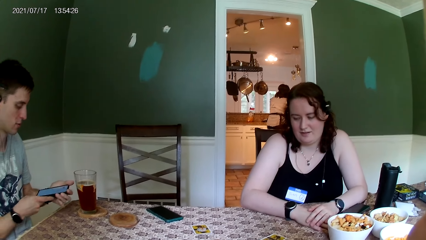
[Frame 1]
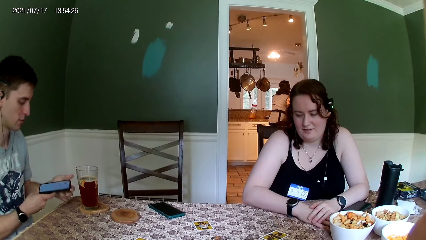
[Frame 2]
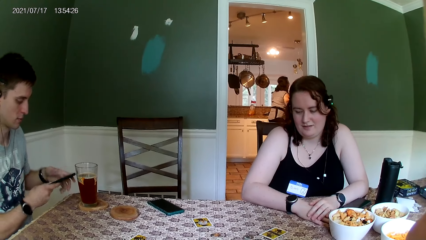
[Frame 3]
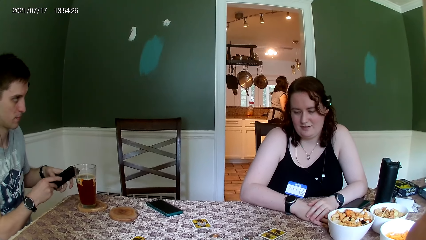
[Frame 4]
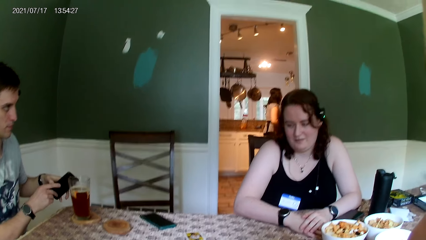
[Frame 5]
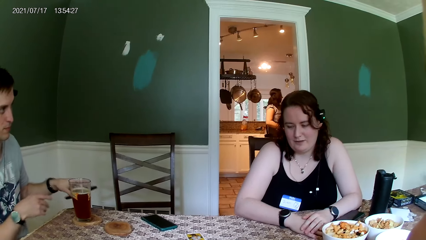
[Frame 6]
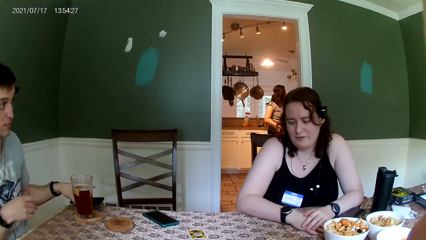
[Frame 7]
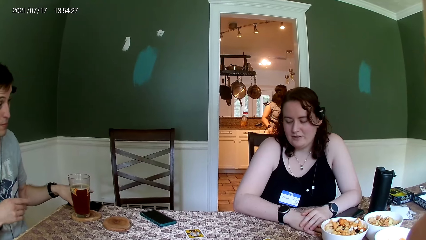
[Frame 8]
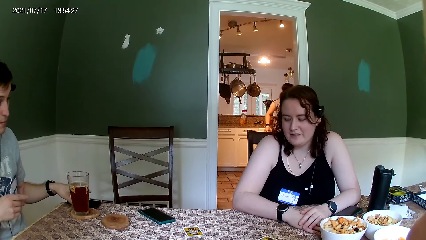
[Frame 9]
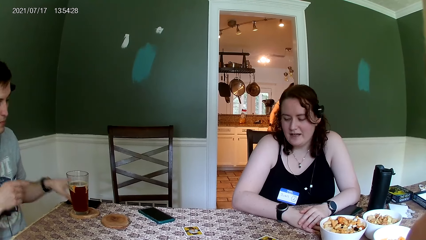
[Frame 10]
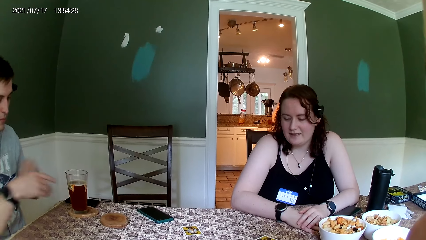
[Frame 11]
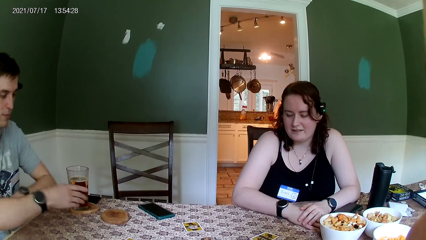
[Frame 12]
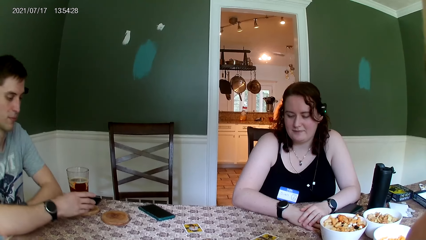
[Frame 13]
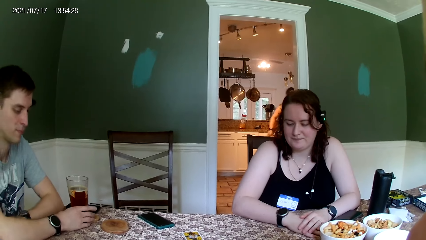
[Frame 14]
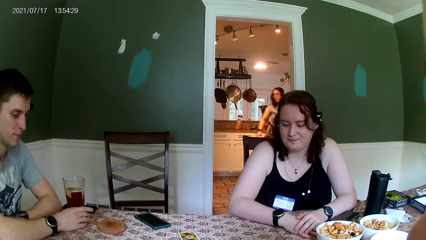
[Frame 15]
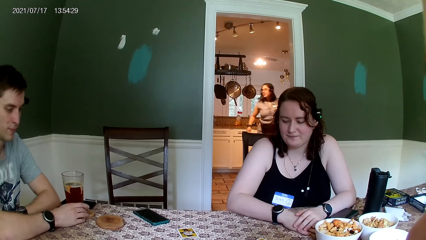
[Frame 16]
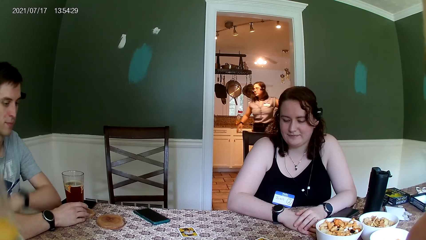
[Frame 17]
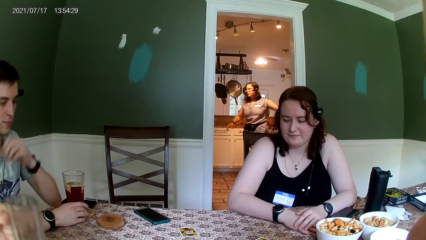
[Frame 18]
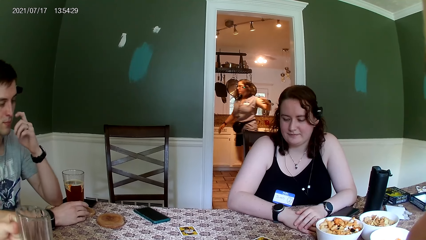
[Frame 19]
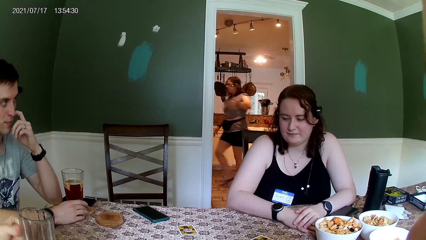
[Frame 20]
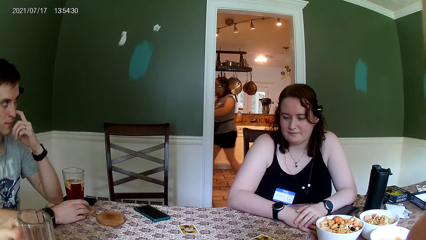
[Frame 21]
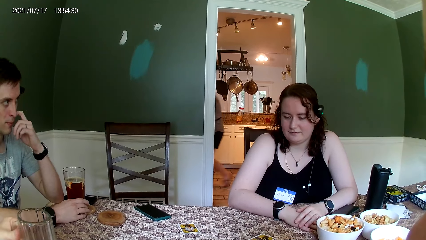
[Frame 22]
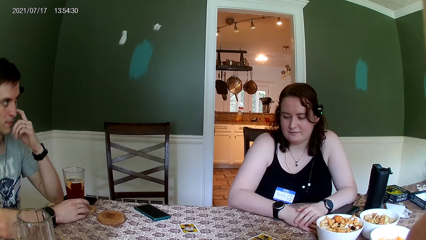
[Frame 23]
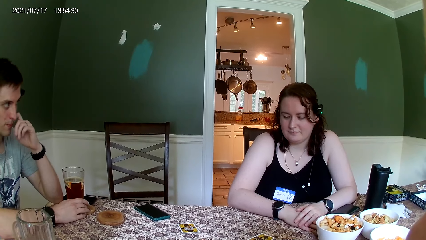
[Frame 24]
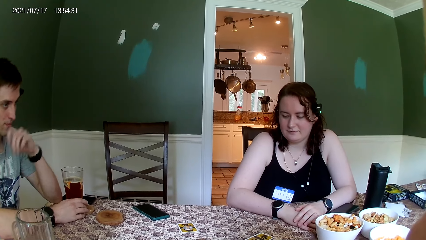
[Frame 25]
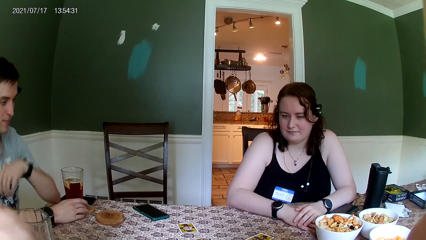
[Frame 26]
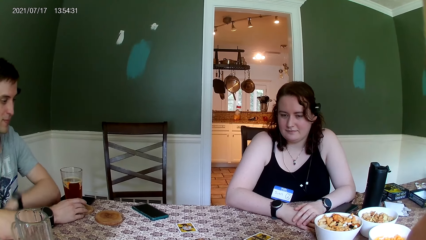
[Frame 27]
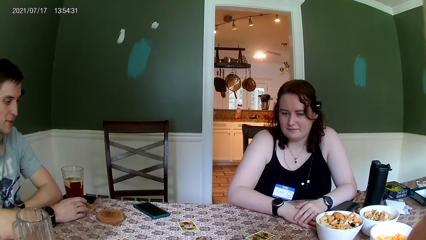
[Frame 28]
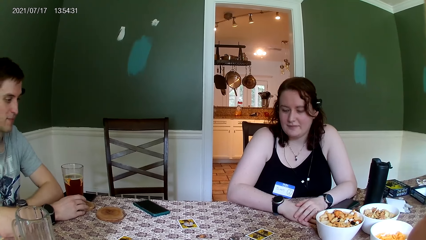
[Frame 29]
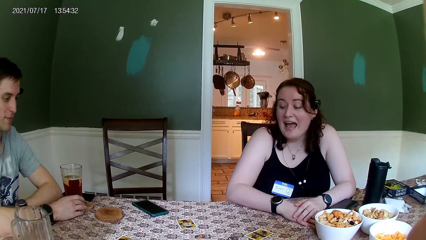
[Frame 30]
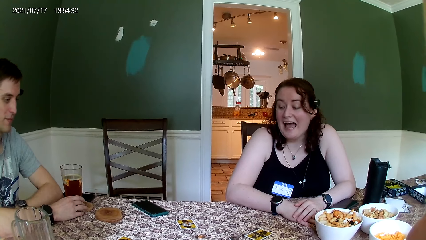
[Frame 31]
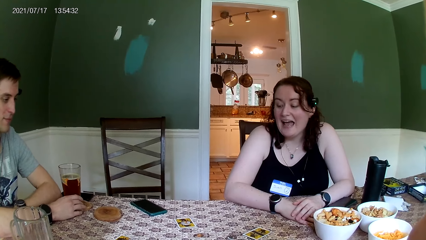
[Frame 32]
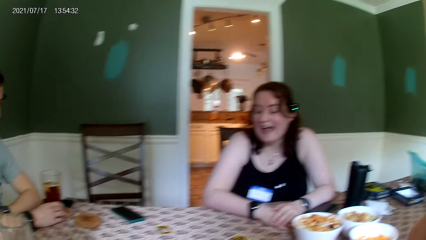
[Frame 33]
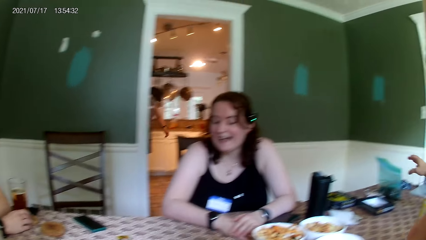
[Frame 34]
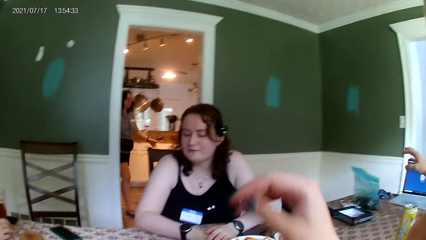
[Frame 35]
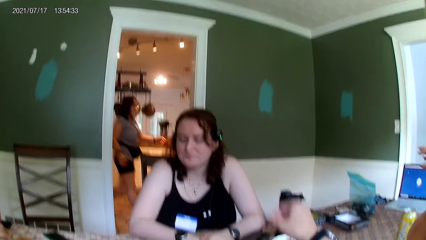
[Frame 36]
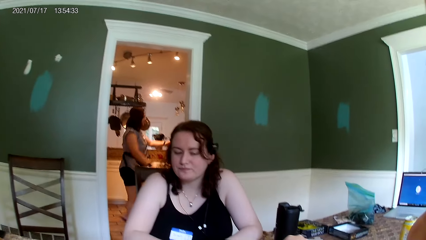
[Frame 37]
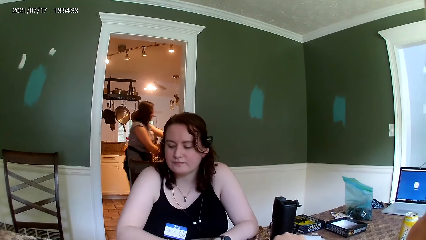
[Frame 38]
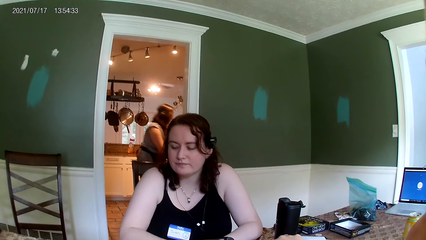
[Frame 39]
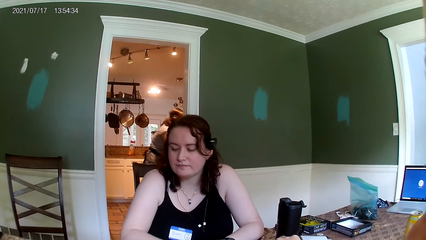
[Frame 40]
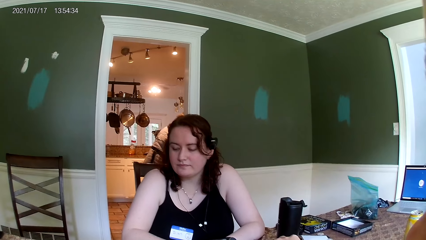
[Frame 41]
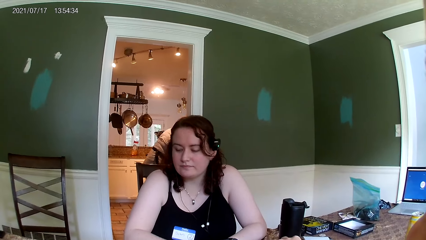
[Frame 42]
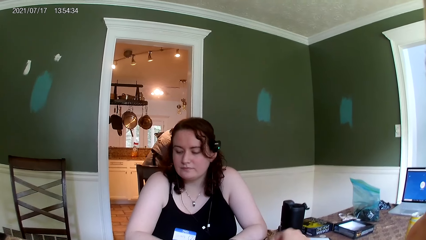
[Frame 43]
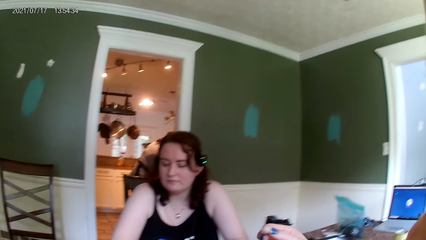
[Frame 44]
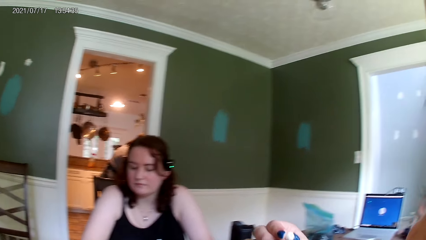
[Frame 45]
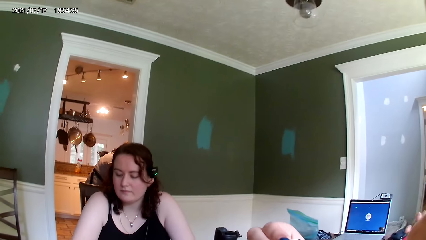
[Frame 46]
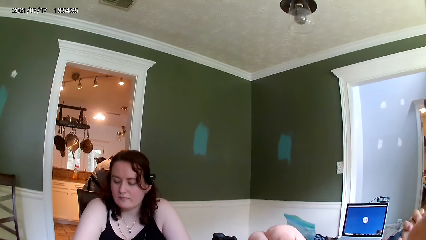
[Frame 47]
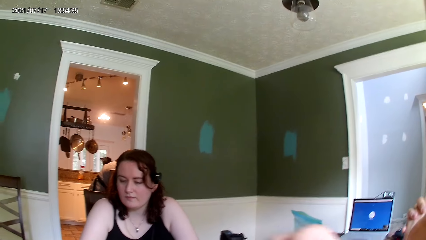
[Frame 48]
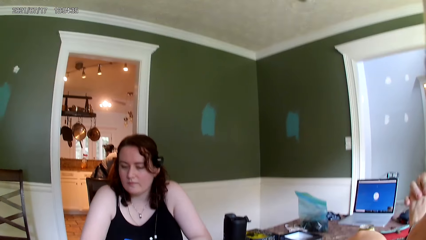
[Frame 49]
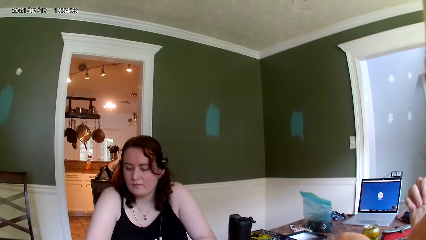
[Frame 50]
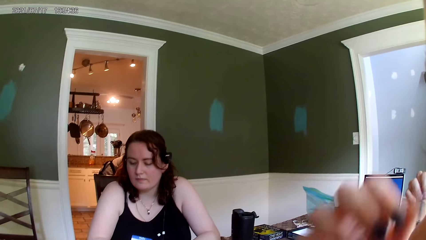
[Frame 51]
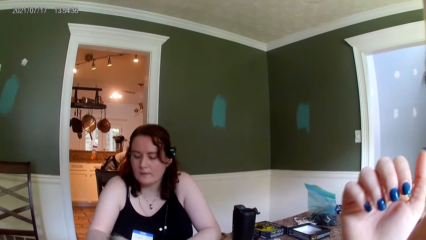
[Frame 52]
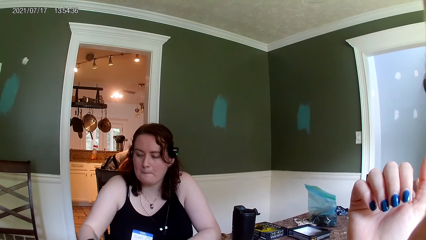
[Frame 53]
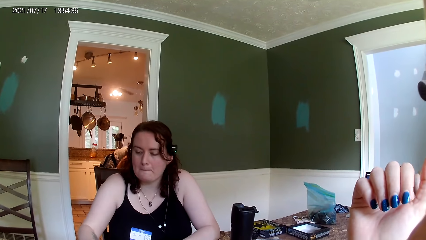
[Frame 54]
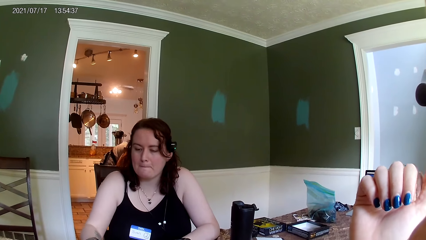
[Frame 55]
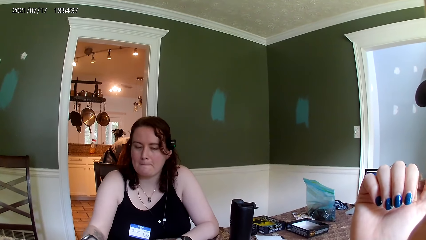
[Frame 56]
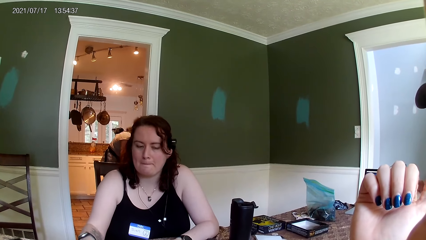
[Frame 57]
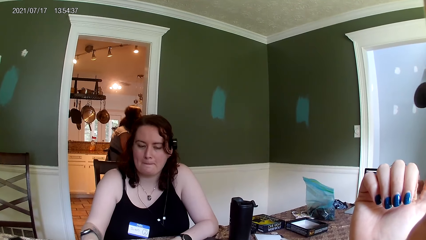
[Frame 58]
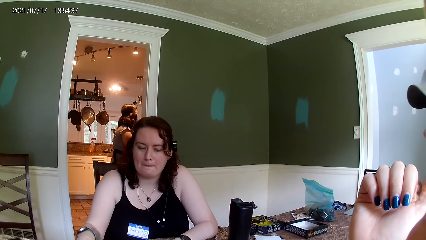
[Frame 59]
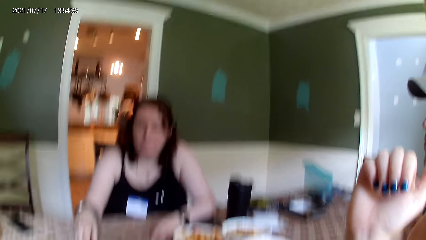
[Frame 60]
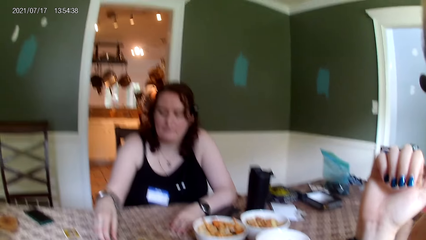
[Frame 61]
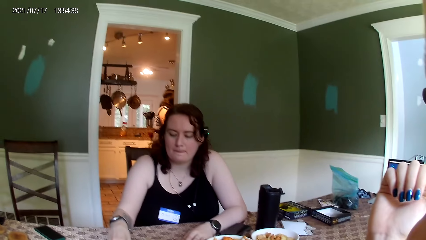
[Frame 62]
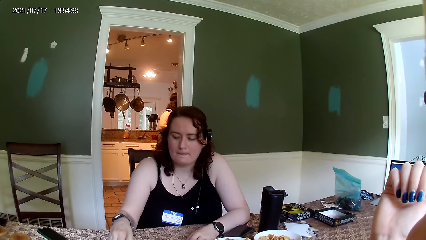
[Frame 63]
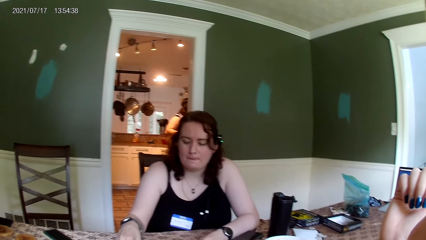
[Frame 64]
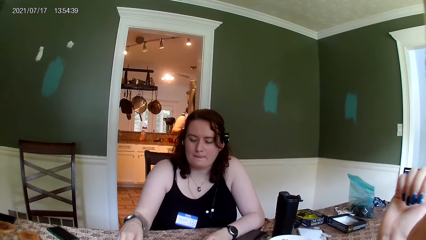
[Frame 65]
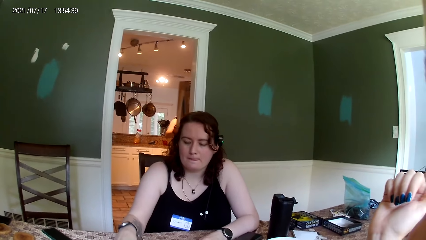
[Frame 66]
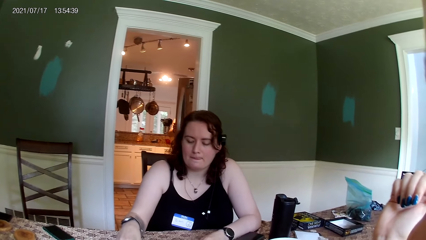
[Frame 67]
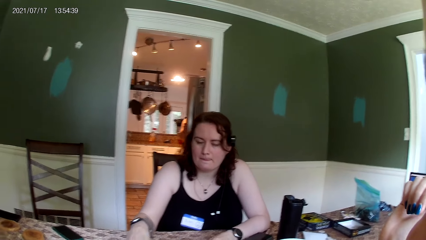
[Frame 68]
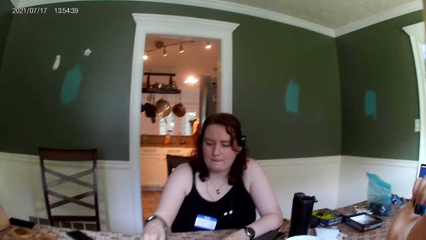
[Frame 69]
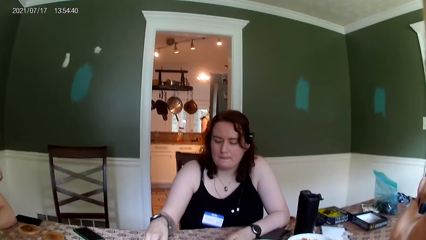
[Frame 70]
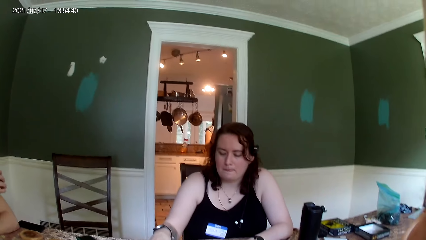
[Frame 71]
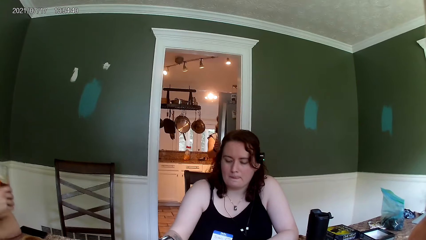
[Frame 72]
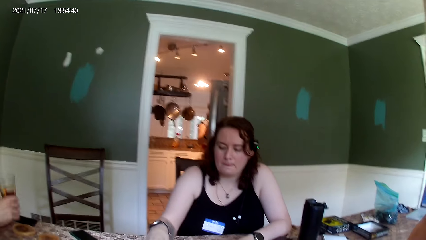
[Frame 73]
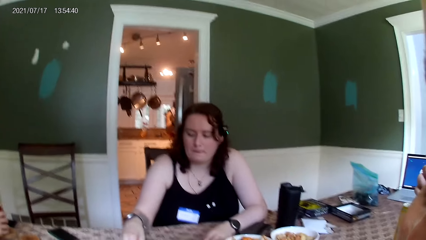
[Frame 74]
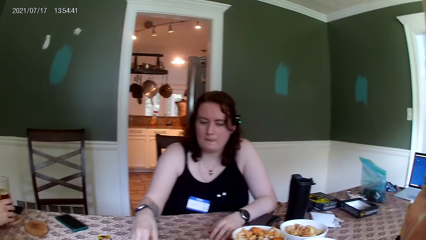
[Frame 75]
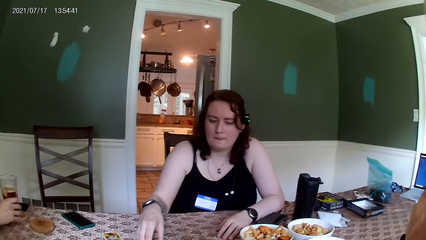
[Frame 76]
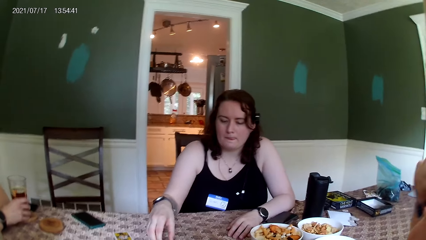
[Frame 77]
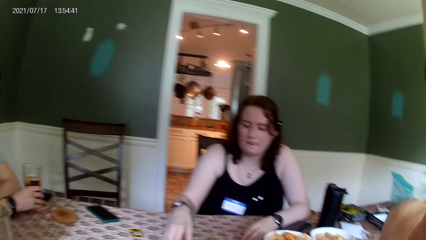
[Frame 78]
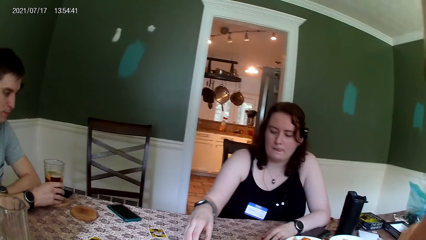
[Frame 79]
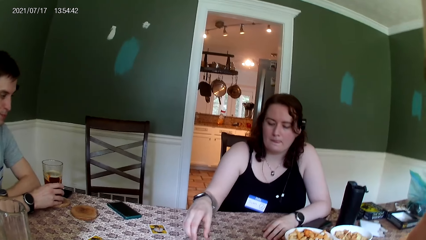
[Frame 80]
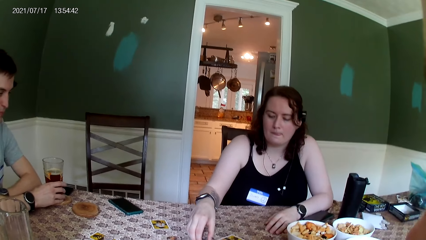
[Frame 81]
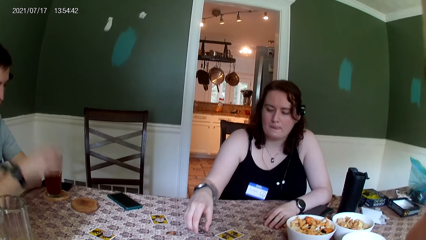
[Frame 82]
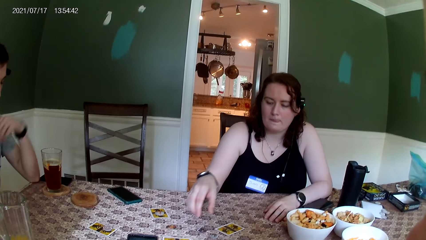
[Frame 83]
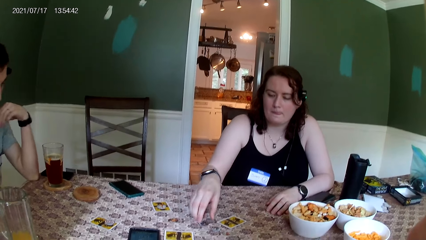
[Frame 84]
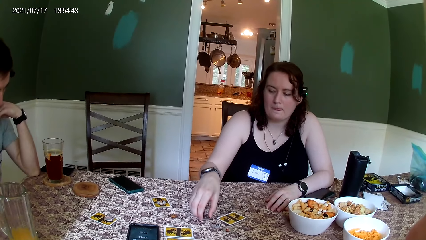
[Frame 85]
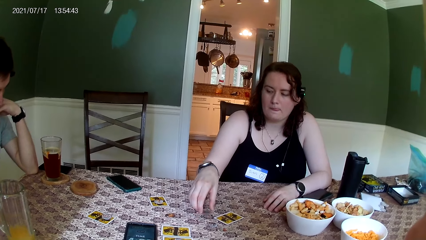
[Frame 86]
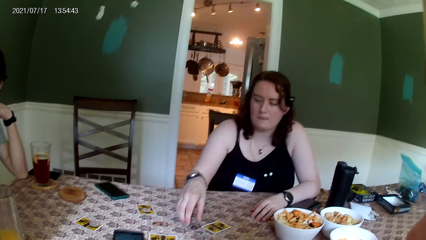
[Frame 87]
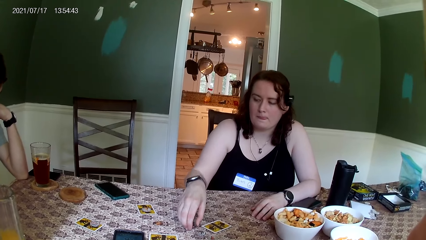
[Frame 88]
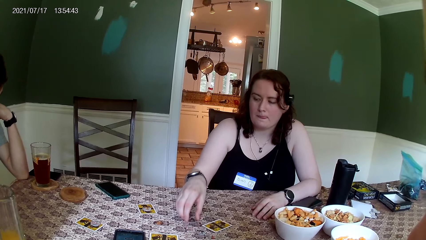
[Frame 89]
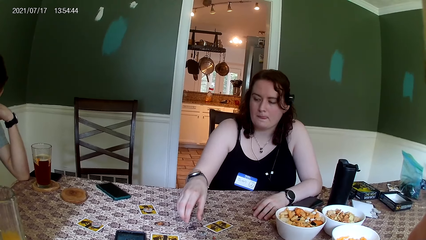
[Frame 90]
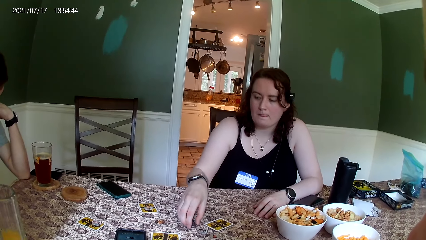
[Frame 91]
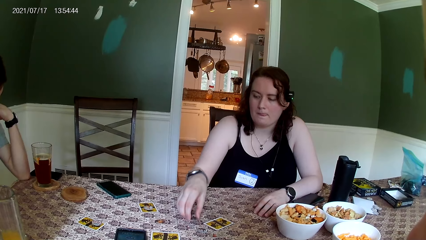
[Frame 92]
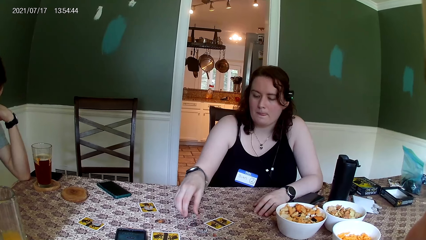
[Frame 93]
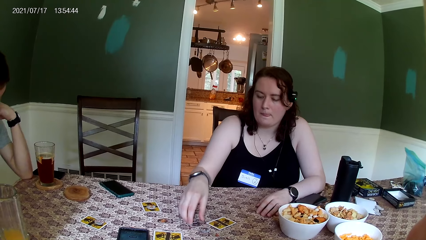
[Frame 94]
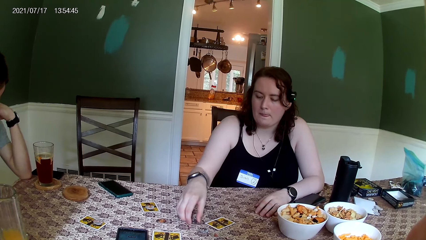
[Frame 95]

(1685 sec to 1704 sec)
A man drops his phone on the table with his left hand. Another man converses with a woman. Another woman opens a fridge with her right hand. The first man drops a glass cup in his left hand on the table. The first woman plays with the coin on the table with her right hand.
